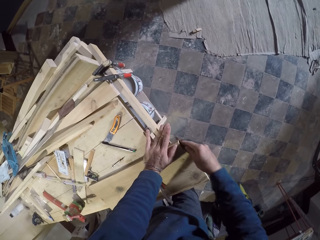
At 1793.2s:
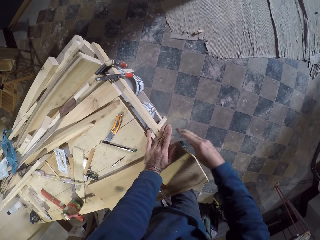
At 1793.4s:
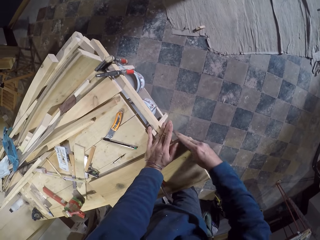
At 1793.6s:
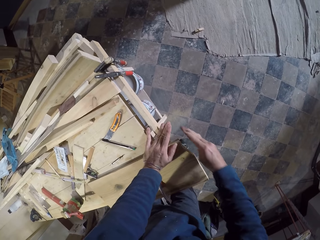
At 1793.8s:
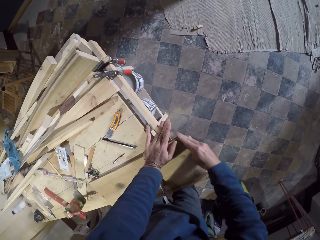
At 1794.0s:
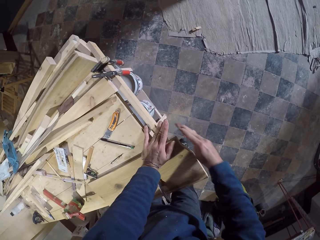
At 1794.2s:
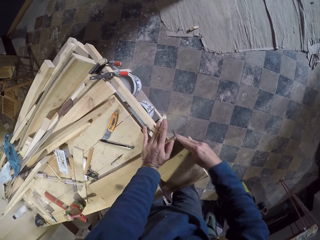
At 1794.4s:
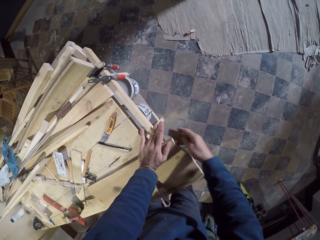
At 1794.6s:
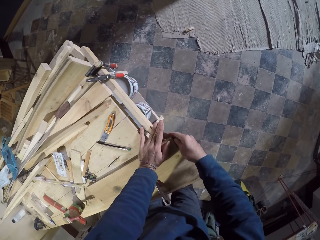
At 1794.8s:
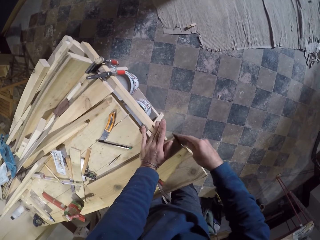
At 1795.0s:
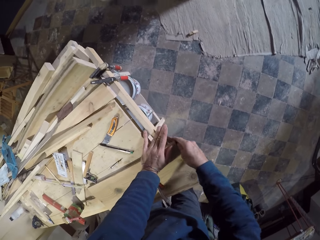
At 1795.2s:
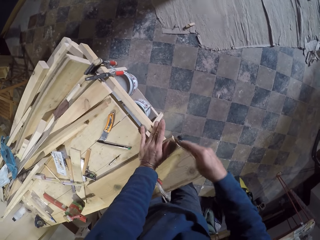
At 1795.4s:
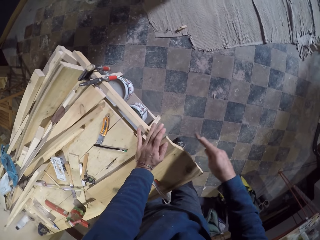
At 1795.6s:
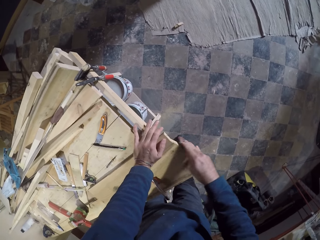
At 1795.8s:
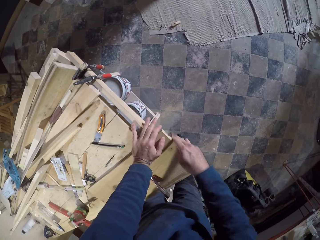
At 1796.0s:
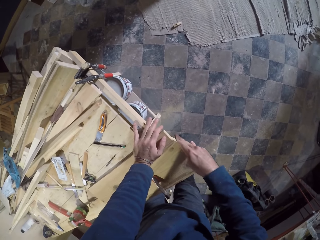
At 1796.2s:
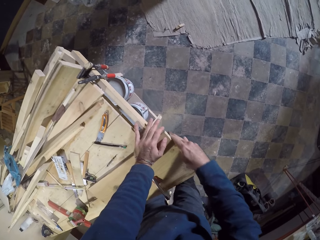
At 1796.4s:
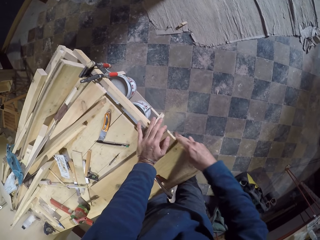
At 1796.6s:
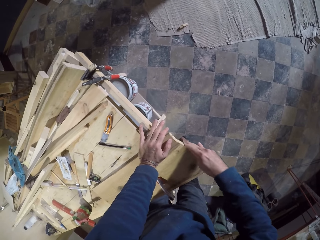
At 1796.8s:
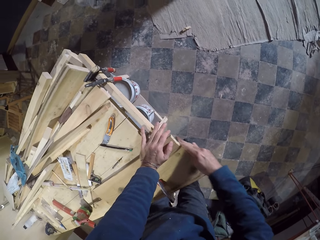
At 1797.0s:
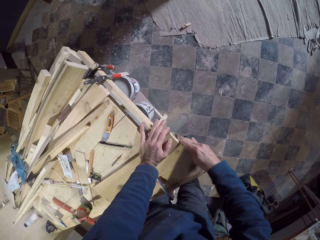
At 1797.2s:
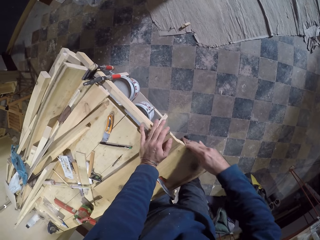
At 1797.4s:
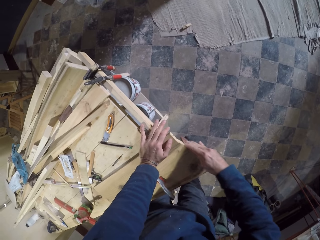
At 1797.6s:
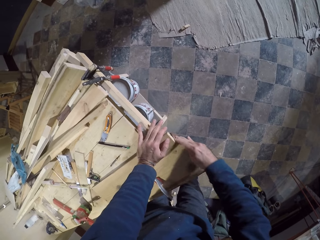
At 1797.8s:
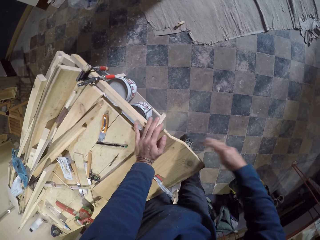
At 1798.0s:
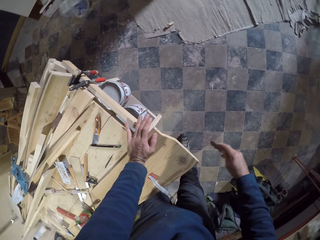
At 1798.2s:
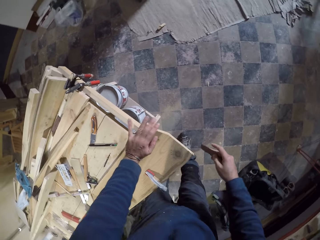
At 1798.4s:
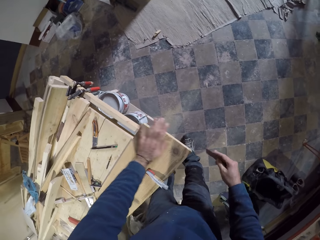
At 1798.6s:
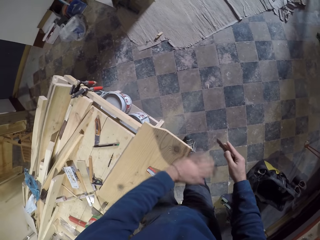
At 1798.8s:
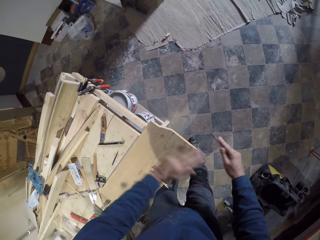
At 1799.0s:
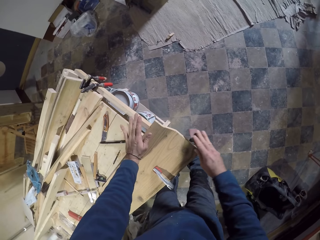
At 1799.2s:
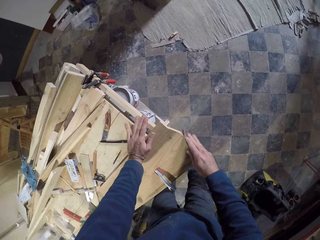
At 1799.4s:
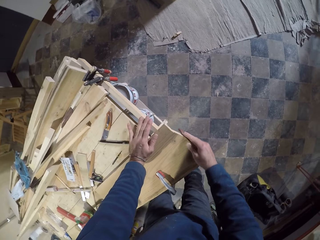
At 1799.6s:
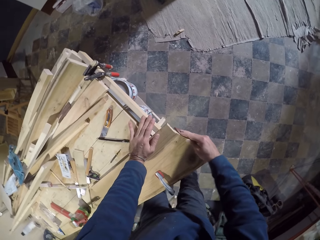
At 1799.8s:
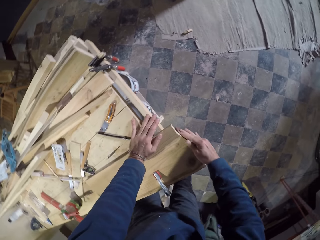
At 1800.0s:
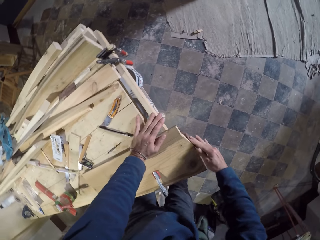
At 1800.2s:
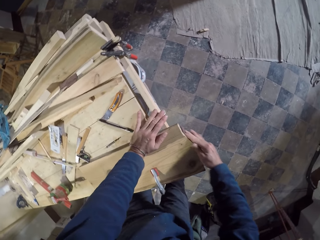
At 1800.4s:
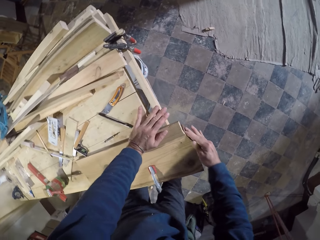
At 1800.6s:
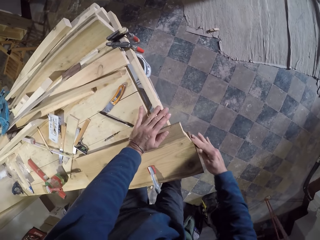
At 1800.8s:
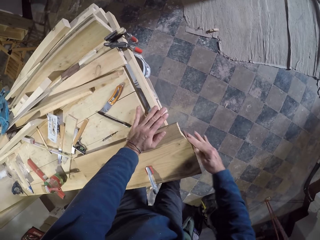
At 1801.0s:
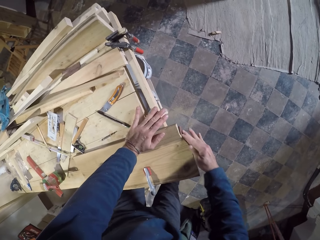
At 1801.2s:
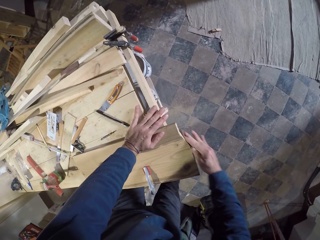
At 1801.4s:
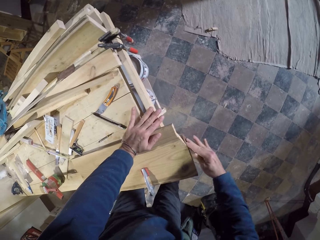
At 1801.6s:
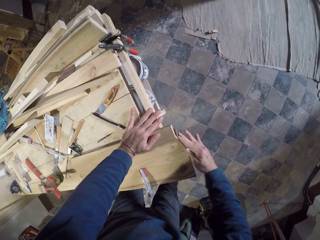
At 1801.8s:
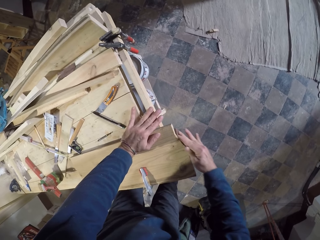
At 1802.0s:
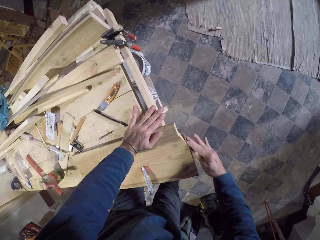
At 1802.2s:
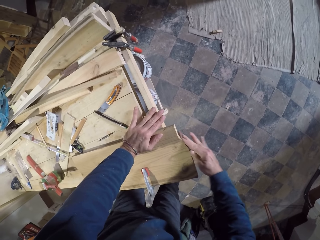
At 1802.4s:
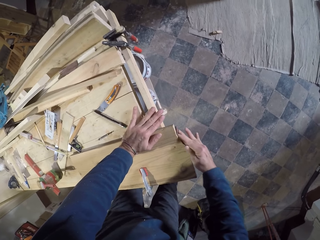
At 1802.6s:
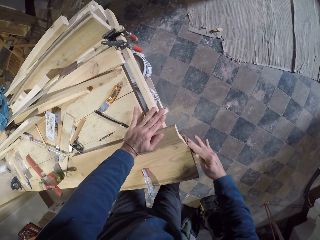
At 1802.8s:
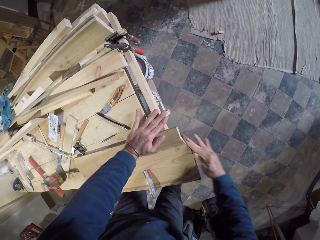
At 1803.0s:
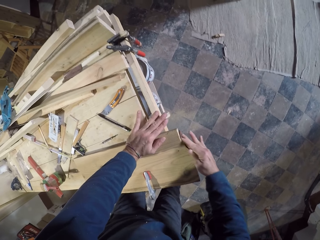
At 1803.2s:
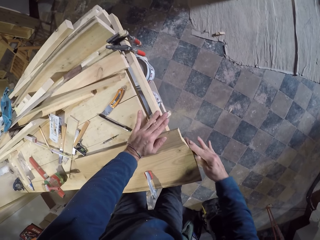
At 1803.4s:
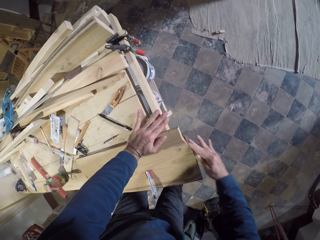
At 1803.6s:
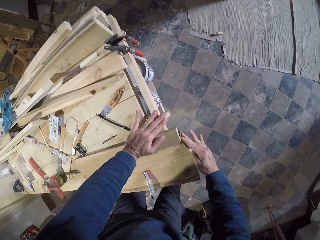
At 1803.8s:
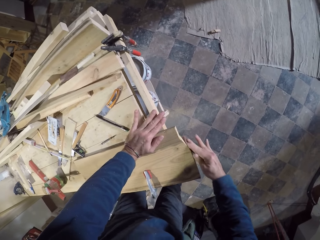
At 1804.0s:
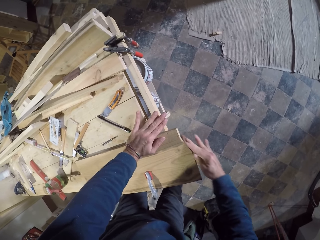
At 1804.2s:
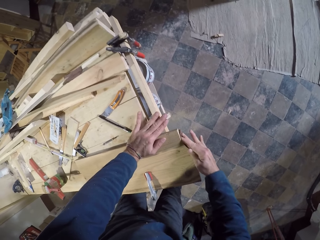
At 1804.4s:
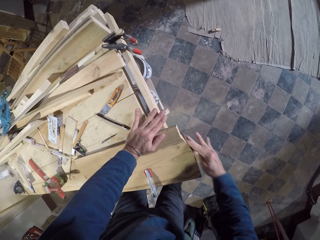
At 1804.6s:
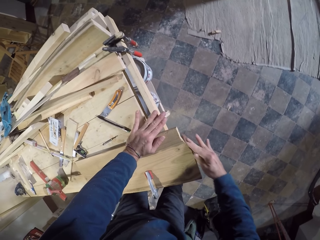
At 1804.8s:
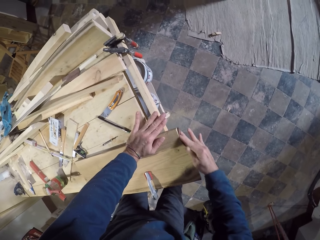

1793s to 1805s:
The camera wearer wipes the edge of the plank or block of wood with his left hand. He places the sandpaper on the block of wood. He polishes the edge of the plank with the sandpaper in his right hand.

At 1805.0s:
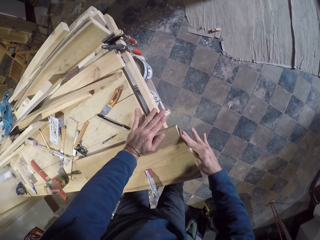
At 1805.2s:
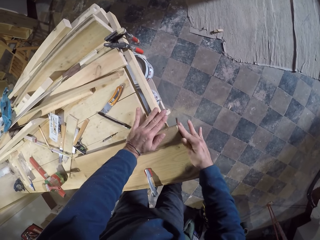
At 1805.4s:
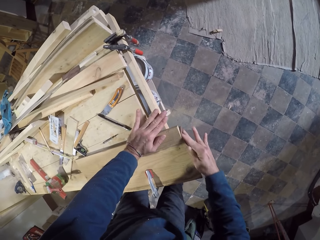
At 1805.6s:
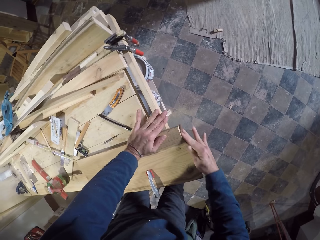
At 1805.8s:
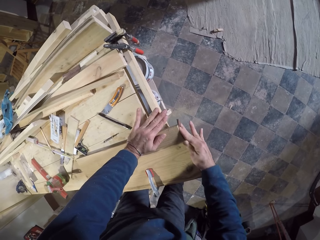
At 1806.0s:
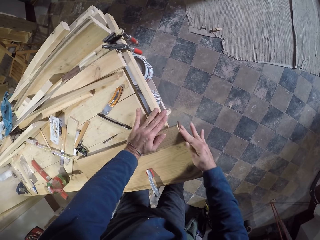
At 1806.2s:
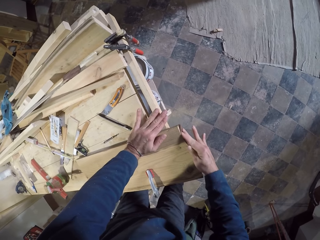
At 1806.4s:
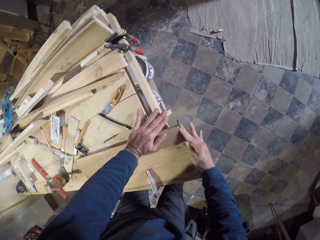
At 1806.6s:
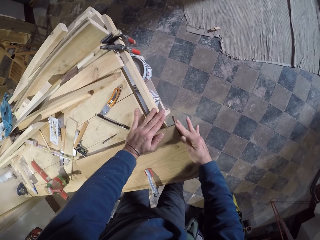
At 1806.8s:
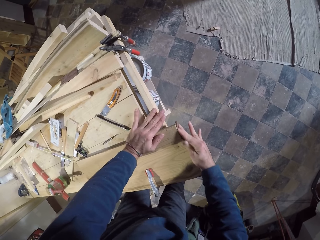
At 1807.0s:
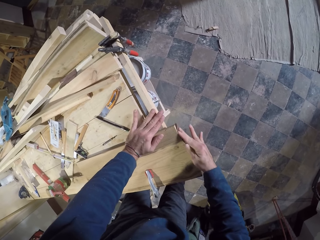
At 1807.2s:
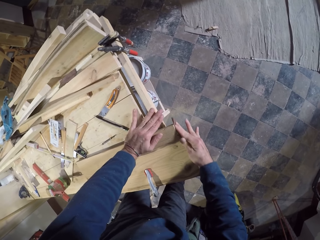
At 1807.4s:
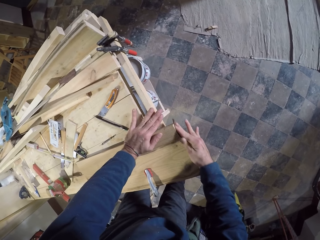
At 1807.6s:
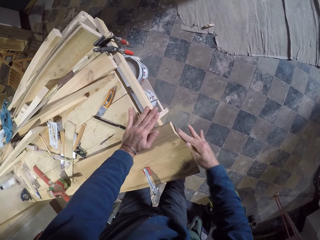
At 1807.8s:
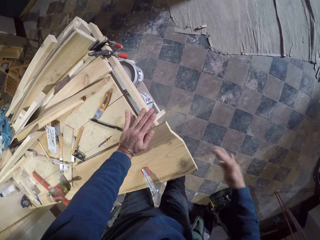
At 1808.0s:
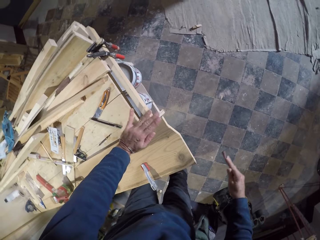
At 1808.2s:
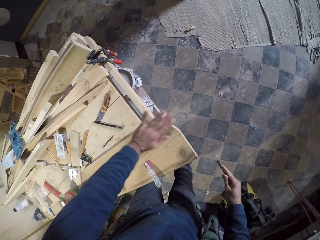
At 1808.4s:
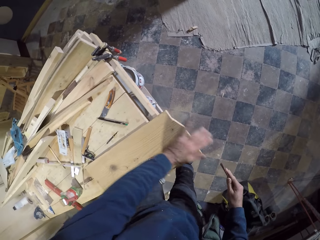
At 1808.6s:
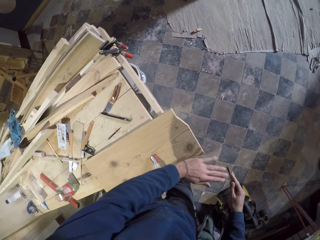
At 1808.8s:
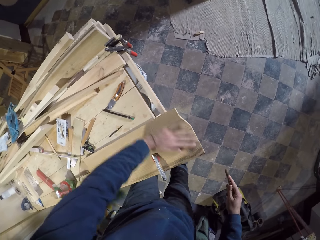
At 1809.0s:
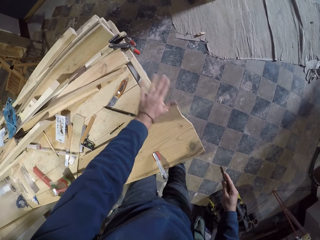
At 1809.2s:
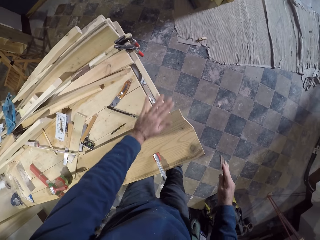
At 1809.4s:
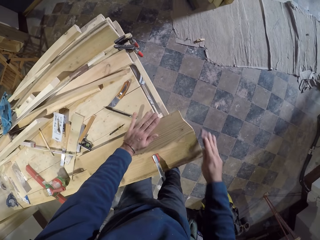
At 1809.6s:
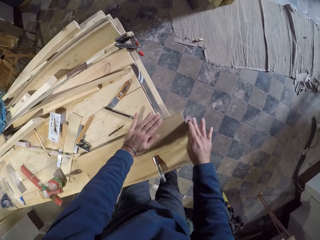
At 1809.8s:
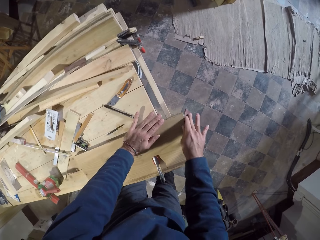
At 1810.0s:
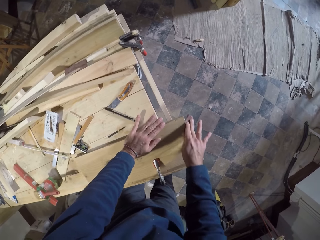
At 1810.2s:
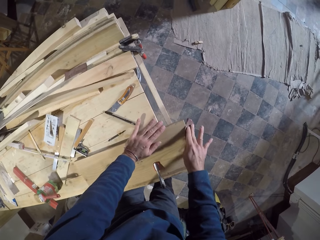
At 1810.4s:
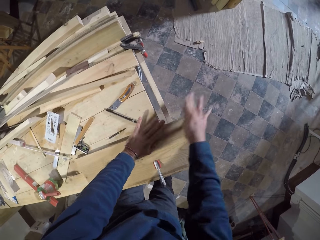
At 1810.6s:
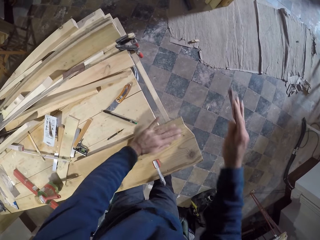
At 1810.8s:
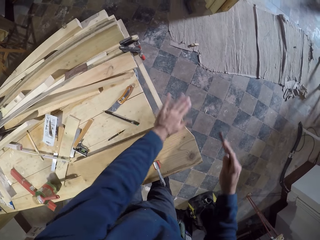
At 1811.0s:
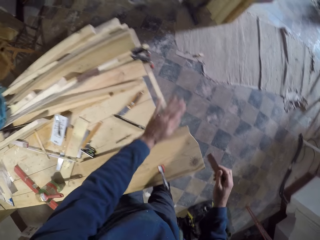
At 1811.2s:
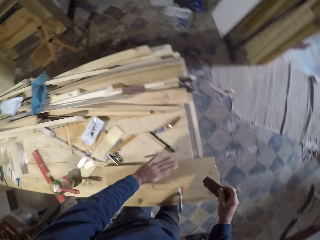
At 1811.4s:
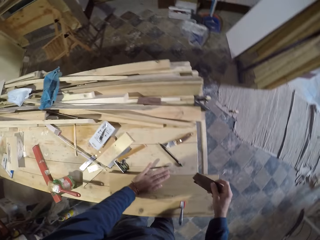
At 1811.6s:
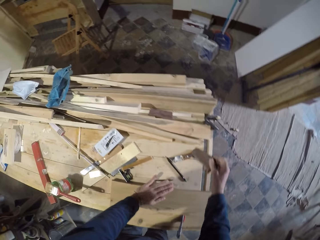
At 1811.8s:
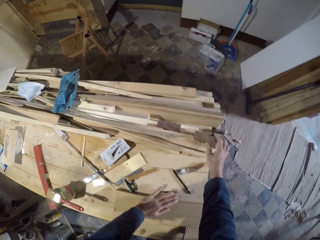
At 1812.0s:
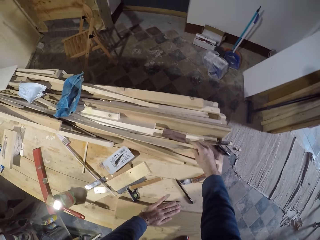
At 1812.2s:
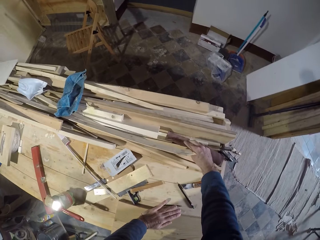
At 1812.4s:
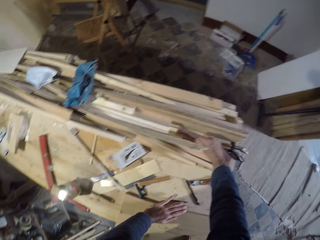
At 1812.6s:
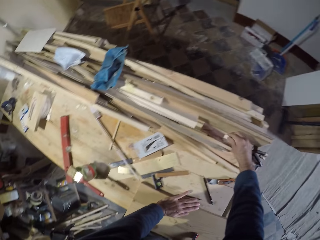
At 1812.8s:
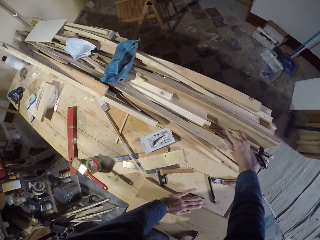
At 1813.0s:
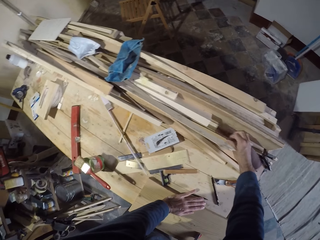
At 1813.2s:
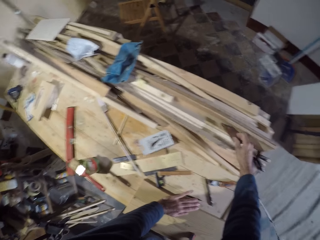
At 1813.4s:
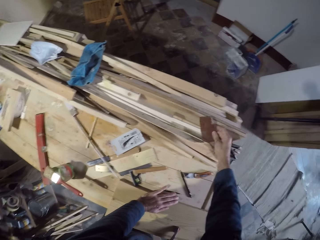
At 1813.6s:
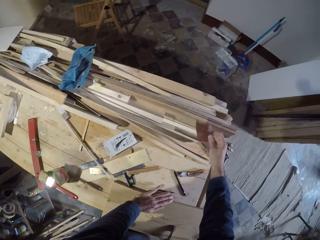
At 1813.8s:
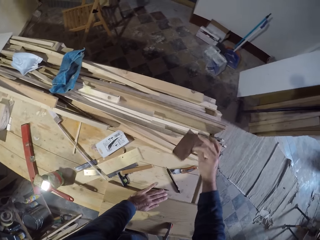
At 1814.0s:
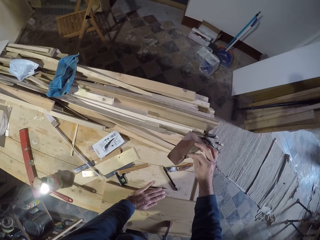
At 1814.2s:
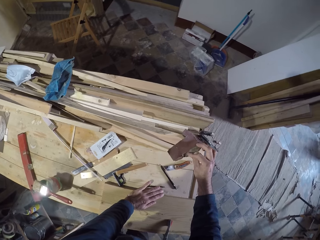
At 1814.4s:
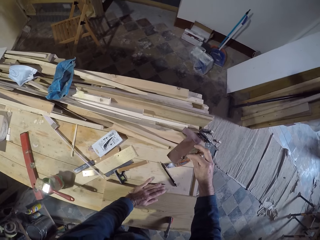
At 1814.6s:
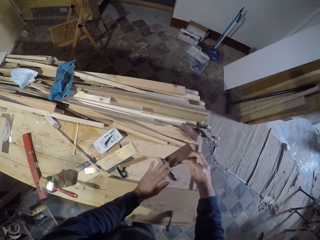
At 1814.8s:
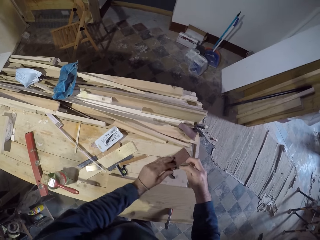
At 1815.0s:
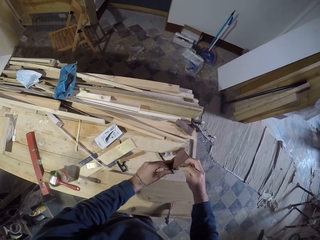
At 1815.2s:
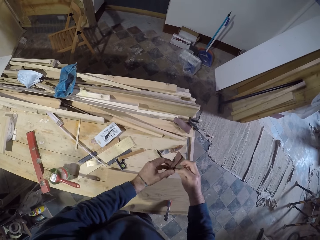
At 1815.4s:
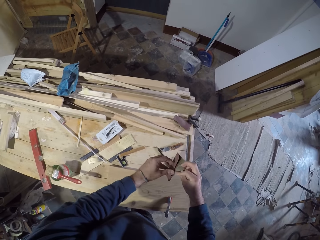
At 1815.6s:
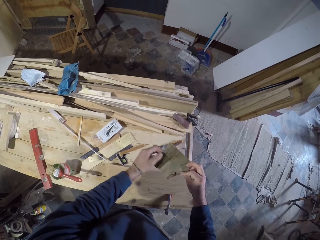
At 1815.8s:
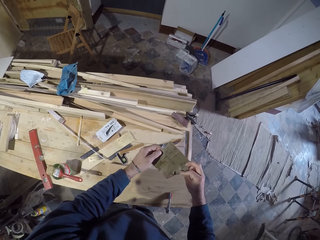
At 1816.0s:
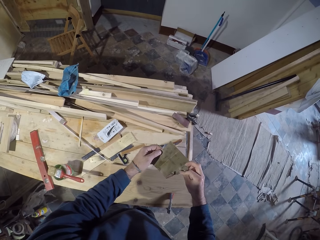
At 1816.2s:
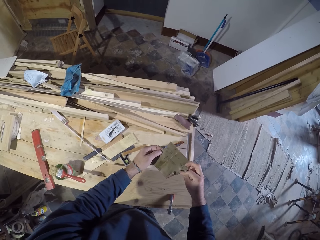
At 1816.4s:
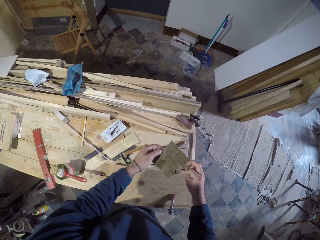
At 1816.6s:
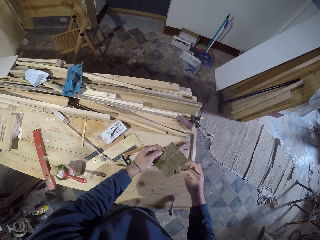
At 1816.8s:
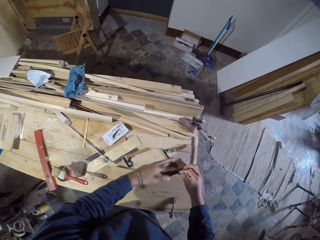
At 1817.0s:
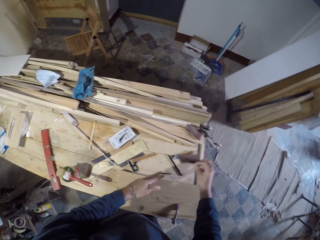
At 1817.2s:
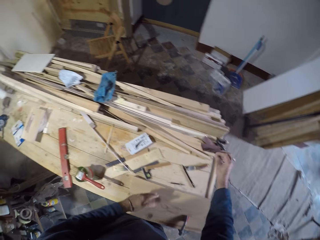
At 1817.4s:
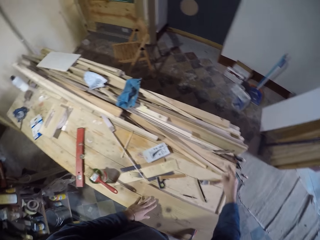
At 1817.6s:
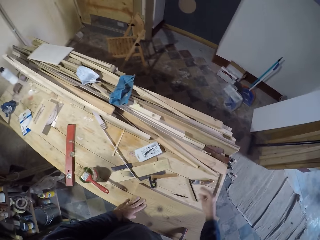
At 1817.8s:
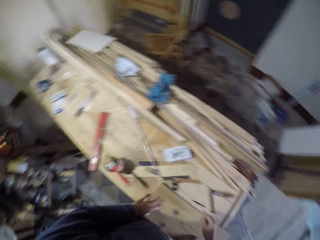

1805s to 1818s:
The camera wearer wipes the edge of the plank or block of wood with his left hand. He polishes the edge of the plank with the sandpaper in his right hand. He places the sandpaper on the block of wood. He wipes the edge of the plank with his left hand. He places the sandpaper on the workbench with his right hand. He picks up another sandpaper on the workbench with his right hand. He inspects the sandpaper. He opens the sandpaper with both hands. He holds the sandpaper with both his hands. He inspects the sandpaper. He folds the sandpaper. He drops the sandpaper on the workbench with his right hand. He places his left hand on the plank.
